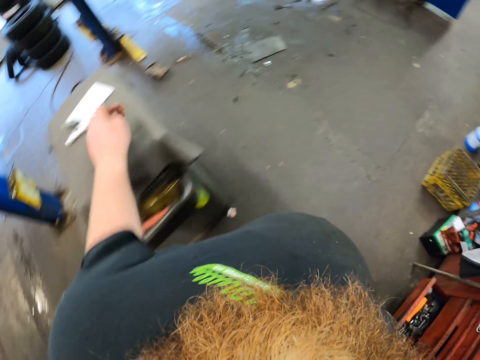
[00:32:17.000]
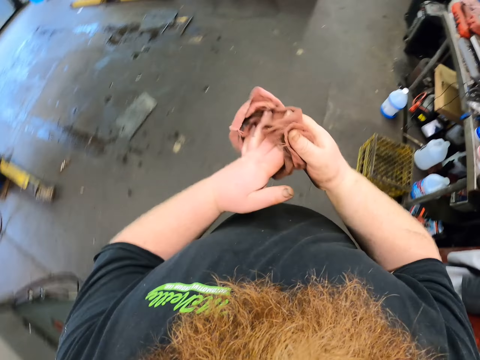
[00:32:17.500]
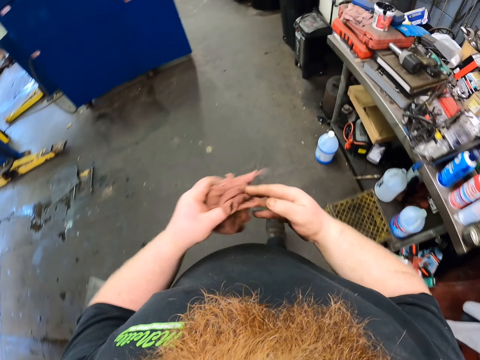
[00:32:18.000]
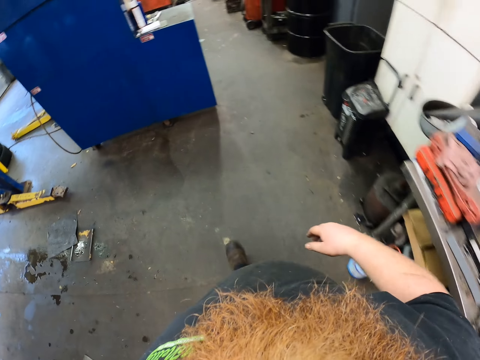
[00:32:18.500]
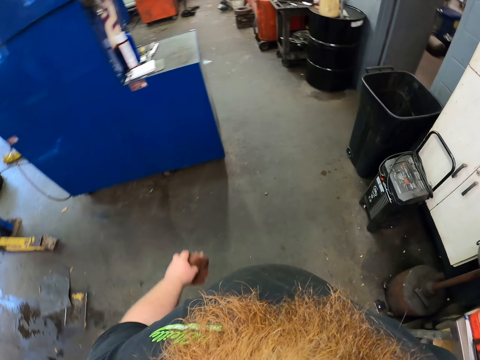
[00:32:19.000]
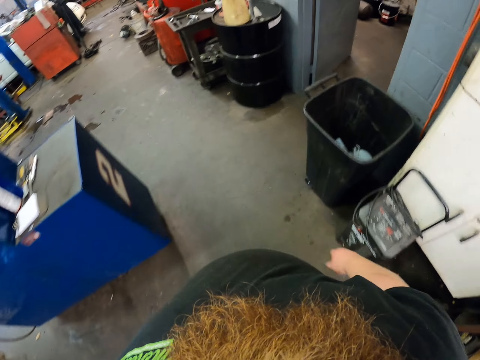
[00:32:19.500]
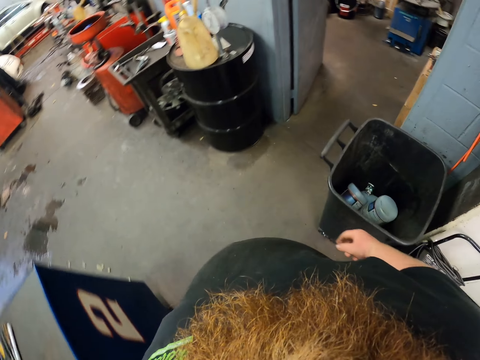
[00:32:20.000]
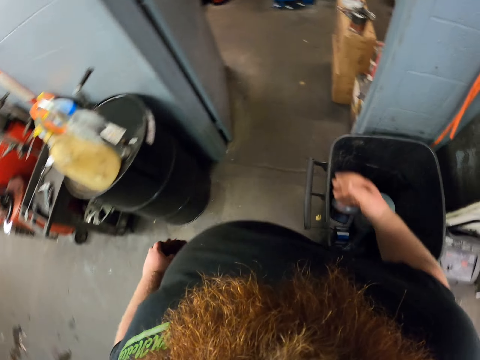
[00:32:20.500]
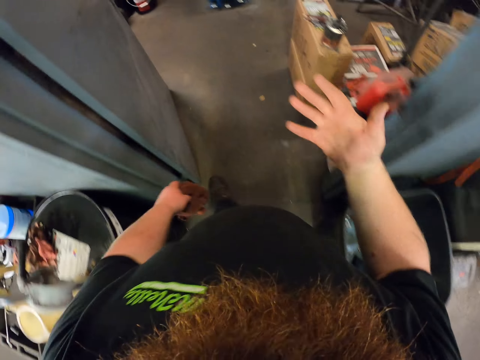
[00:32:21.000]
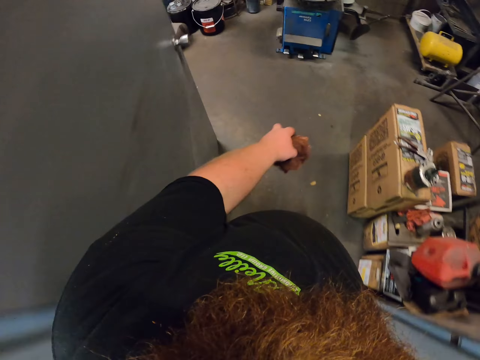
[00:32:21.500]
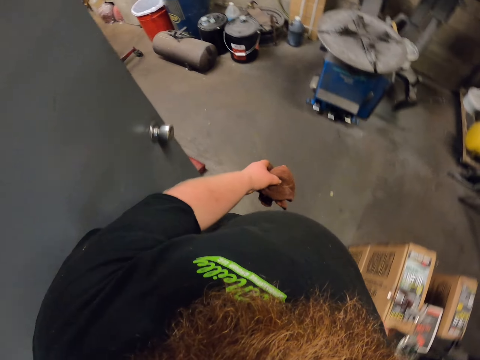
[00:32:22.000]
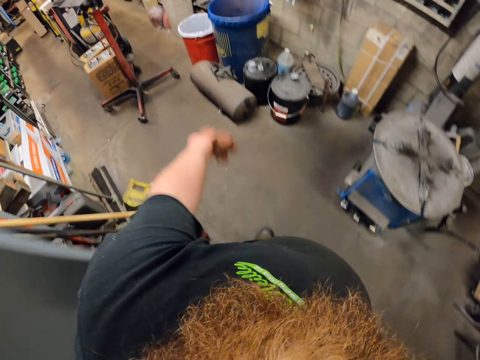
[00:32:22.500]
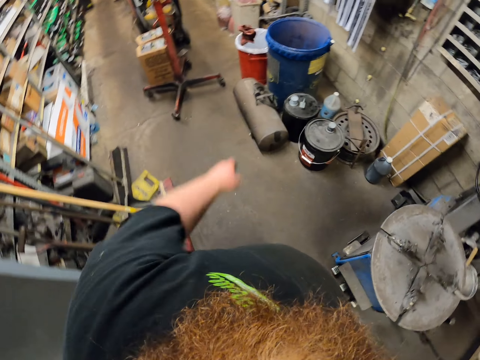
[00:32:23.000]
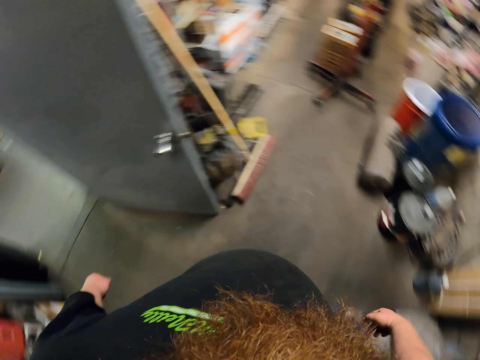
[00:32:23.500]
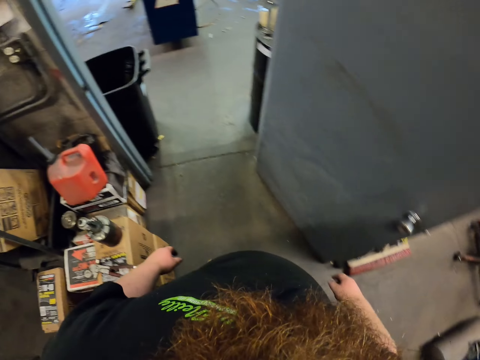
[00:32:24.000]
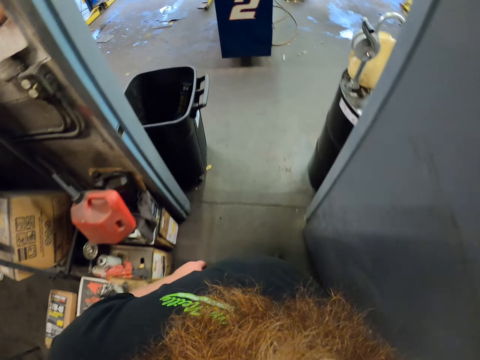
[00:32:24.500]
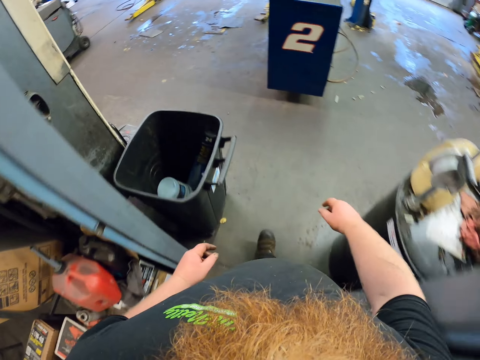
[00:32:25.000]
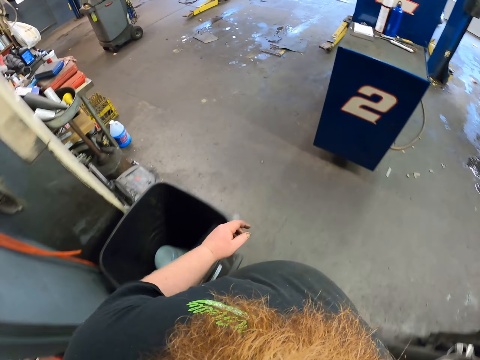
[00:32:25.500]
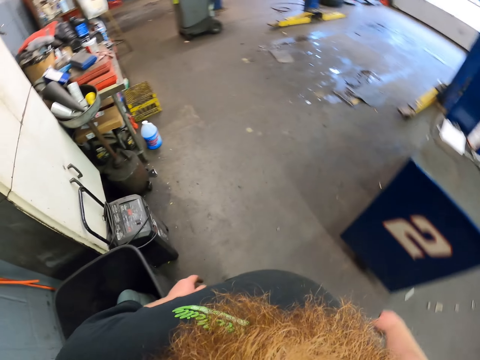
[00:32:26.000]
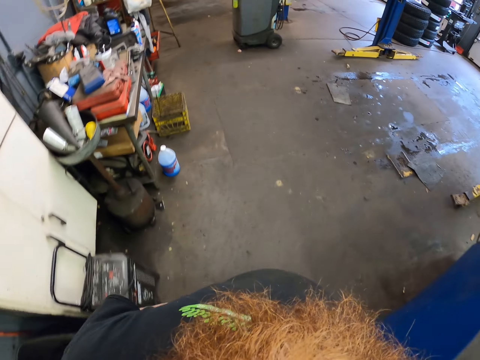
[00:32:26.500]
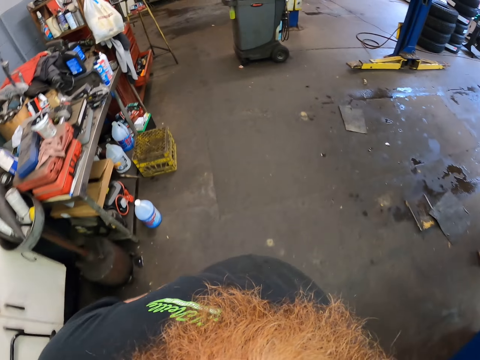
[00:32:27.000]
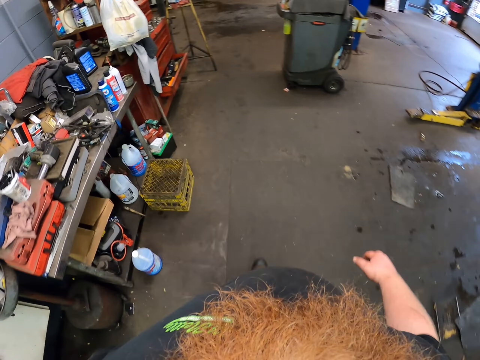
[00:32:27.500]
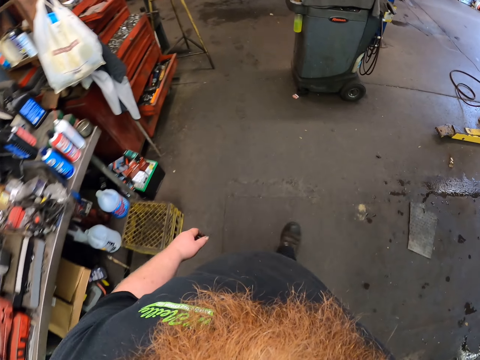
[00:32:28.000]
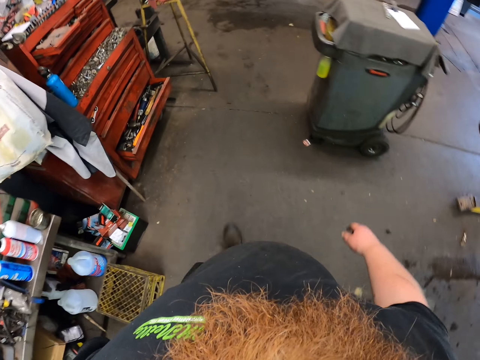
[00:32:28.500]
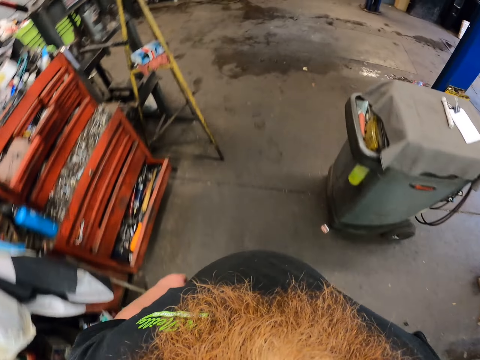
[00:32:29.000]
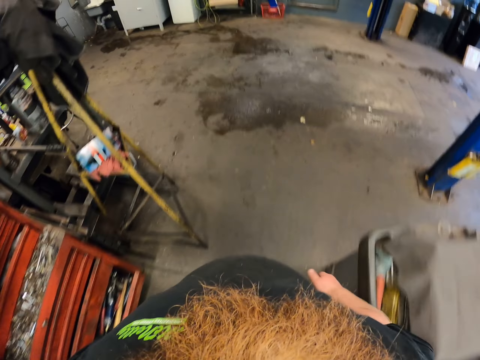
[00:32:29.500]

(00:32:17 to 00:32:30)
The camera wearer takes a hand towel. They wipe the hand. They walk around the garage. They move the hand. They move around. They throw the hand towel on the dustbin. They walk around the garage.

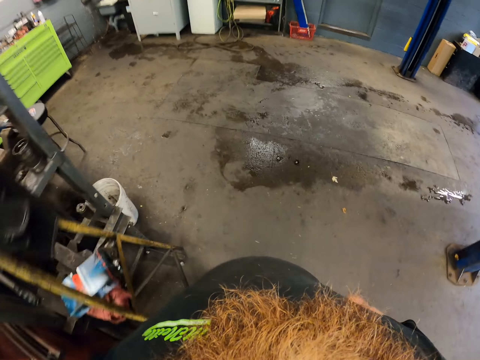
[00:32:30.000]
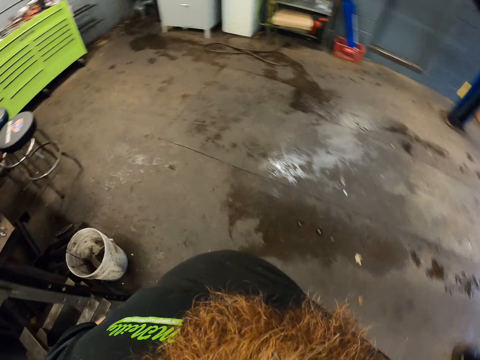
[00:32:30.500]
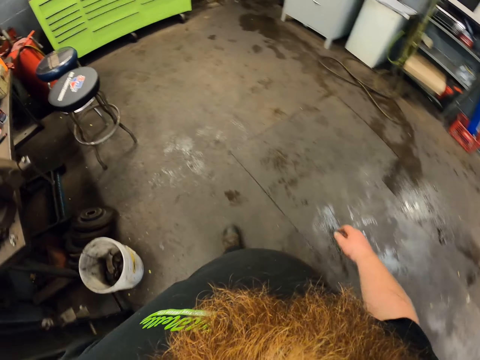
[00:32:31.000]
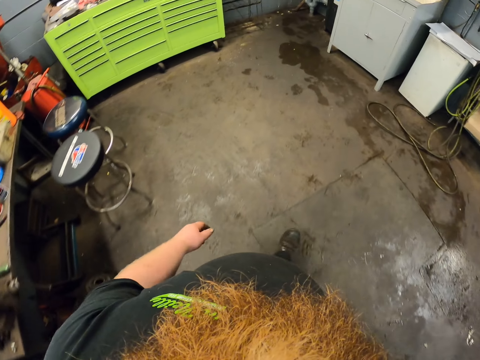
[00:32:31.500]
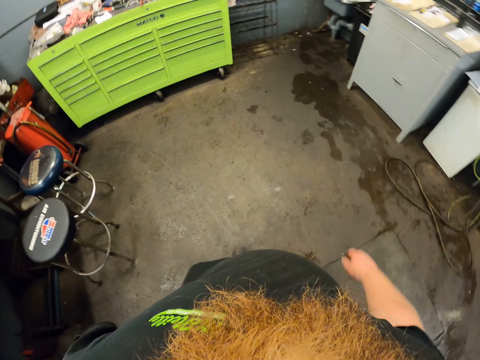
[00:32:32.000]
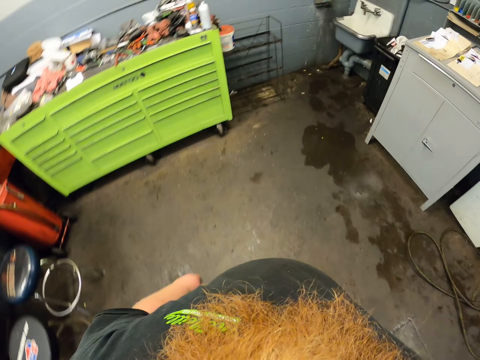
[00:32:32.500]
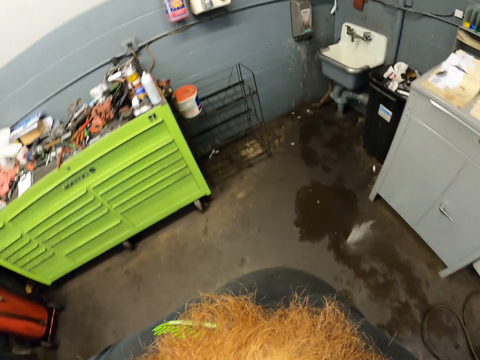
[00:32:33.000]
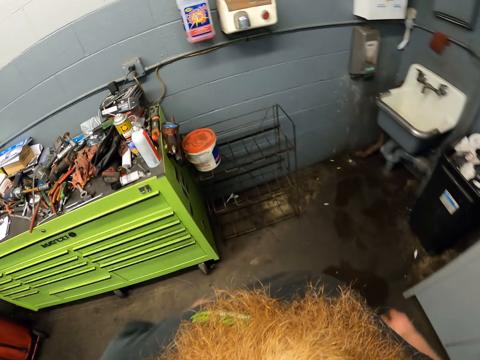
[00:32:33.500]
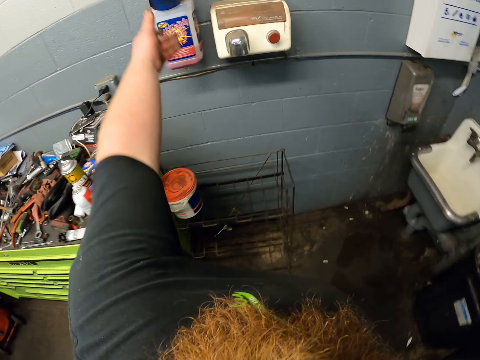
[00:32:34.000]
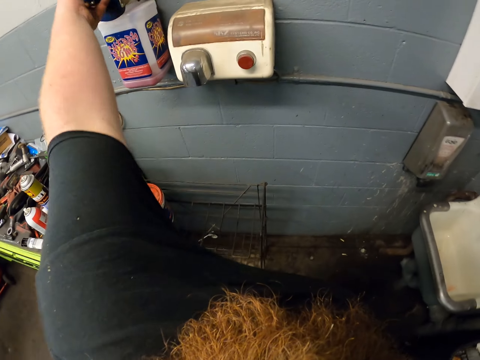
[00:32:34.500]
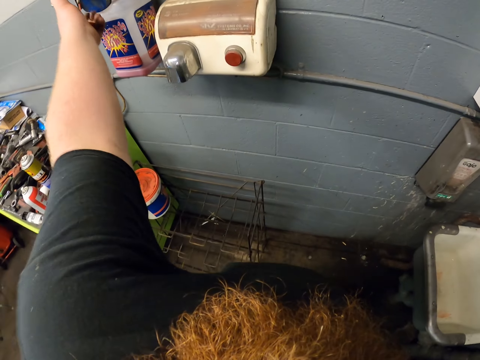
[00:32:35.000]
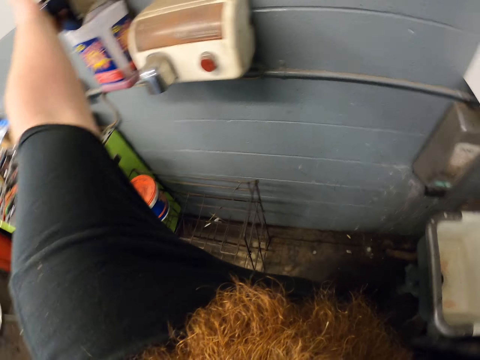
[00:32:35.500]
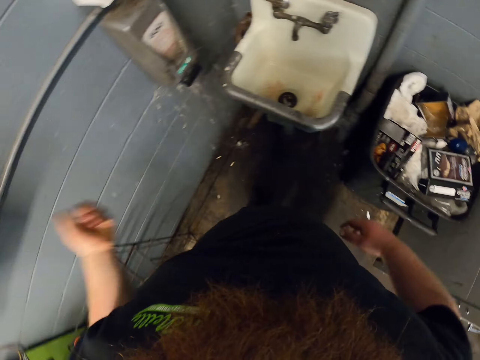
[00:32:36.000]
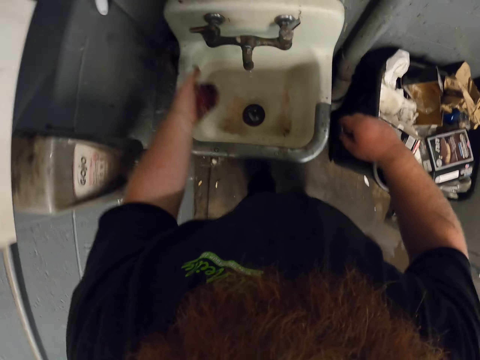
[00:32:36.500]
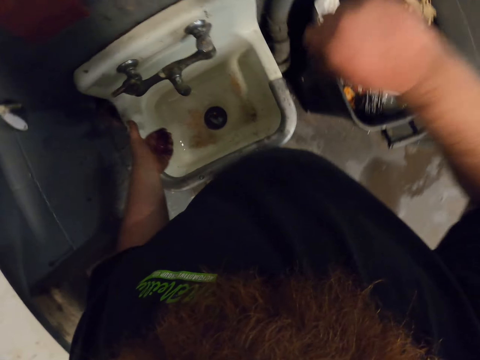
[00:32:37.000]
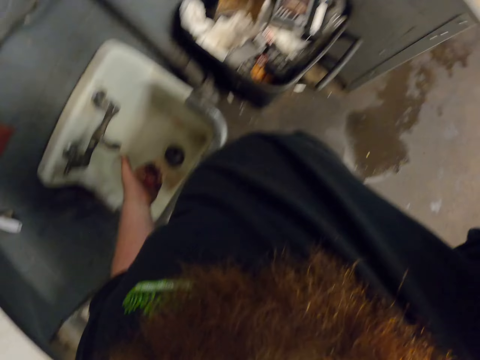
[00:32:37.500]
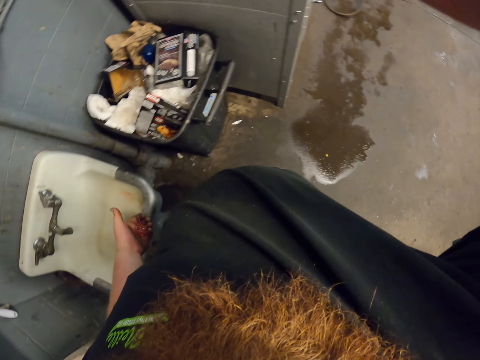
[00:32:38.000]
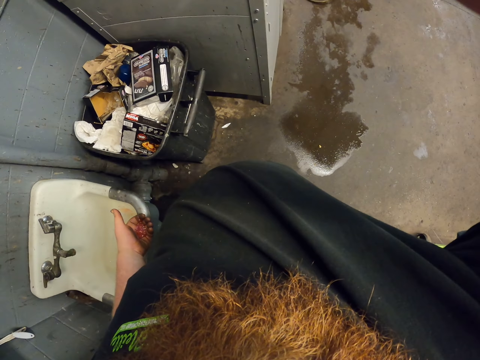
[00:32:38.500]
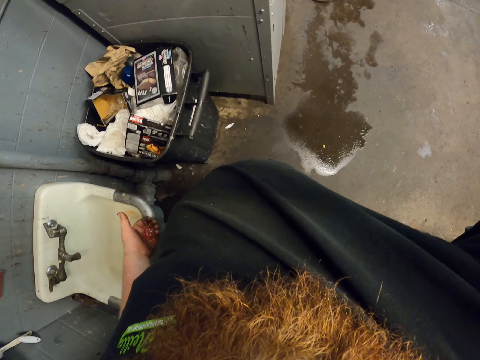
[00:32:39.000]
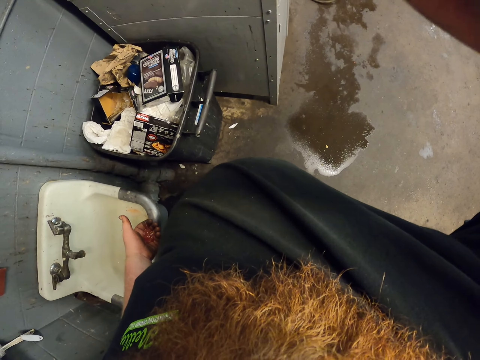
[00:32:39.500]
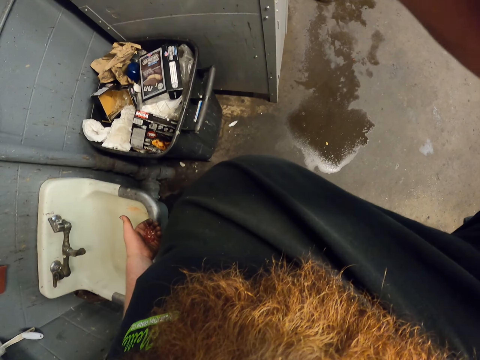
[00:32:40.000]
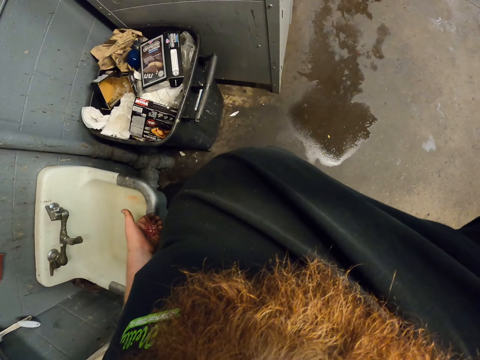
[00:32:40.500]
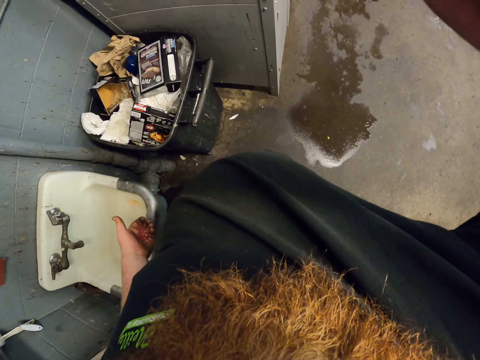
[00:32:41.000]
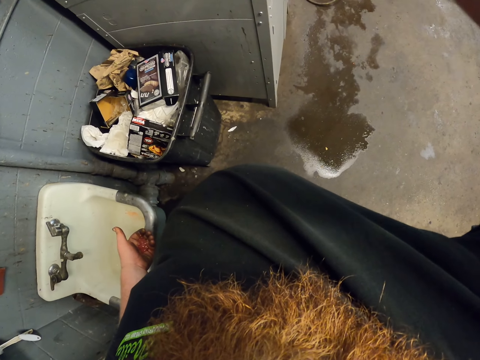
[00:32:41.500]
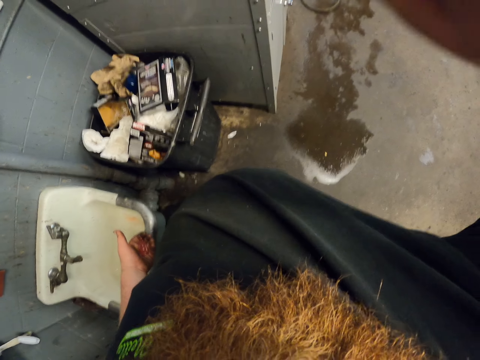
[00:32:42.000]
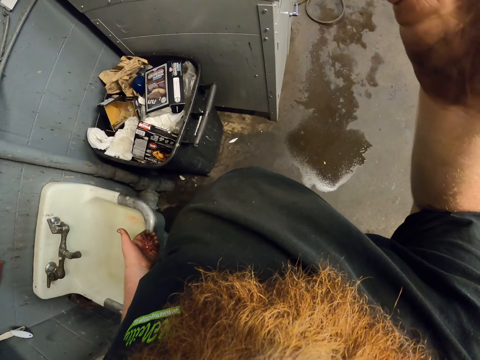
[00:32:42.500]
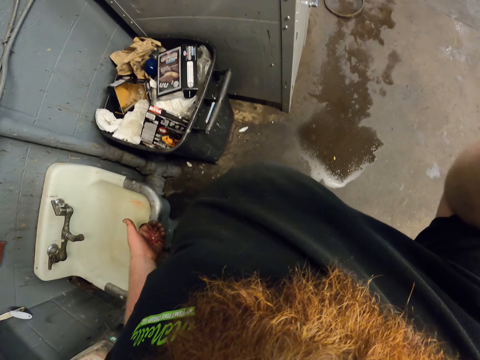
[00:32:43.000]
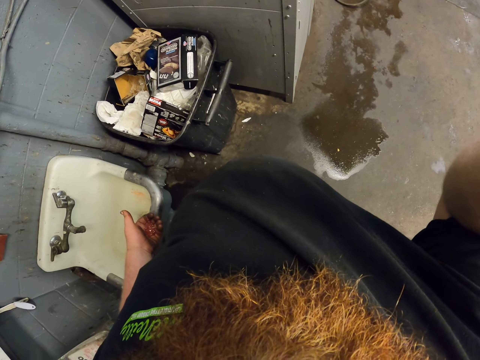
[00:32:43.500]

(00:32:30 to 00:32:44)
The camera wearer presses the soap. They get detergent. They move around. They put the hand down. They lift up the hand.
